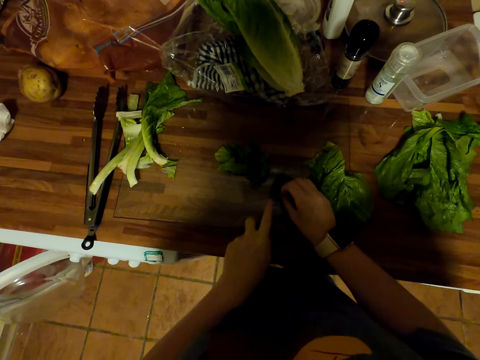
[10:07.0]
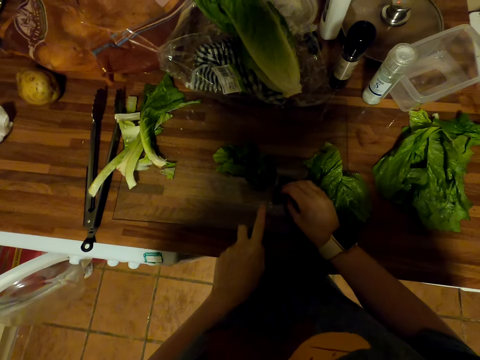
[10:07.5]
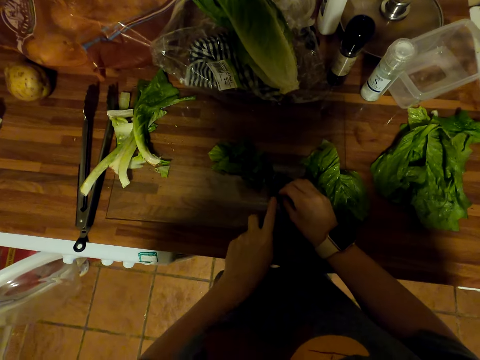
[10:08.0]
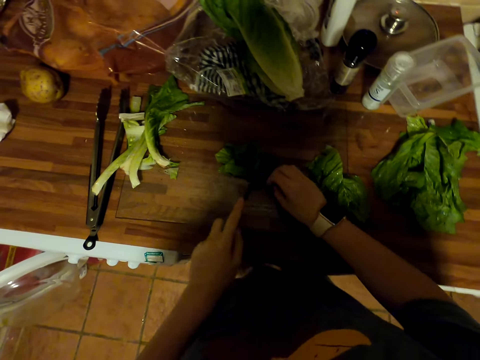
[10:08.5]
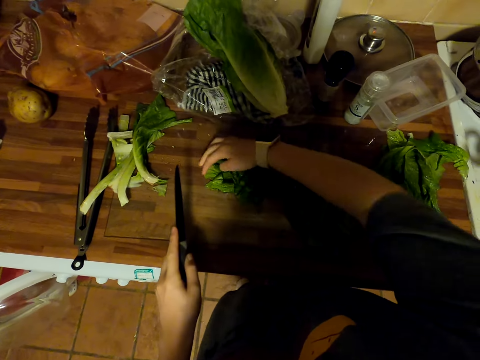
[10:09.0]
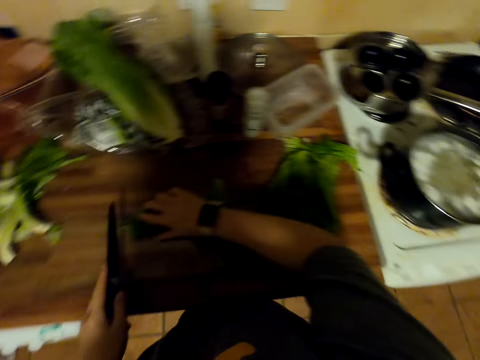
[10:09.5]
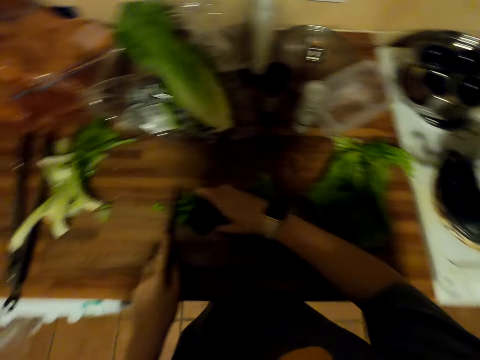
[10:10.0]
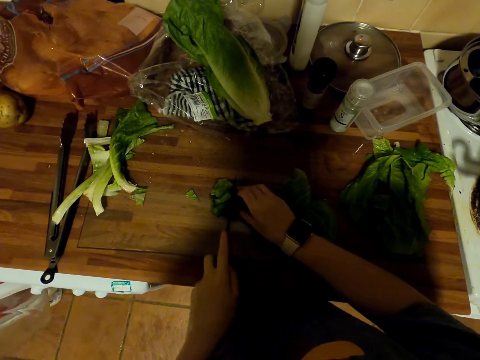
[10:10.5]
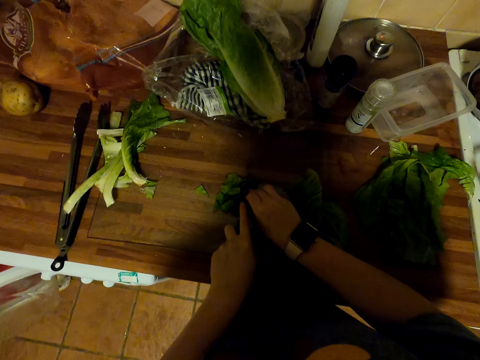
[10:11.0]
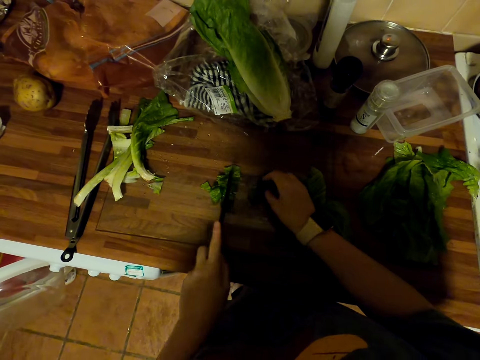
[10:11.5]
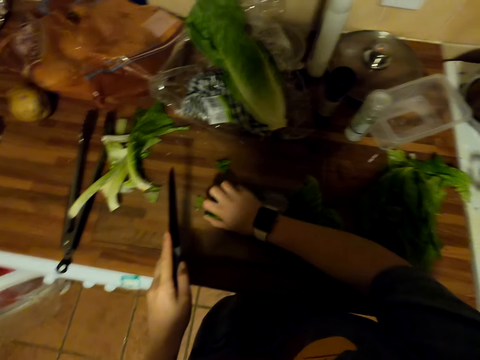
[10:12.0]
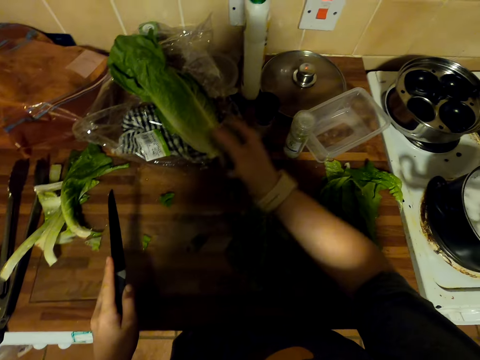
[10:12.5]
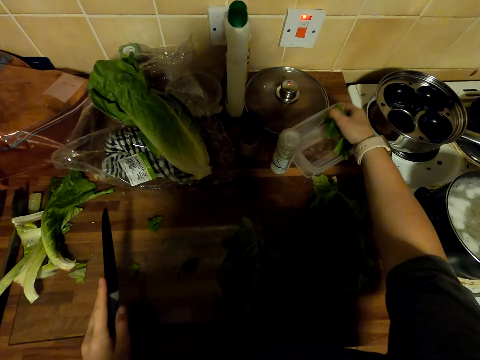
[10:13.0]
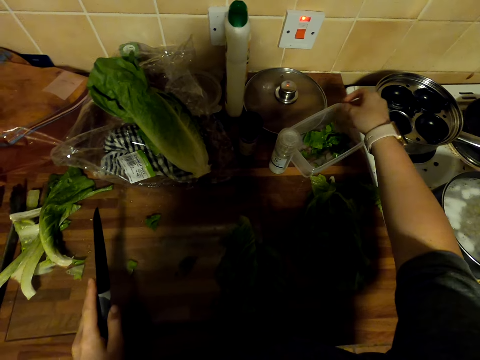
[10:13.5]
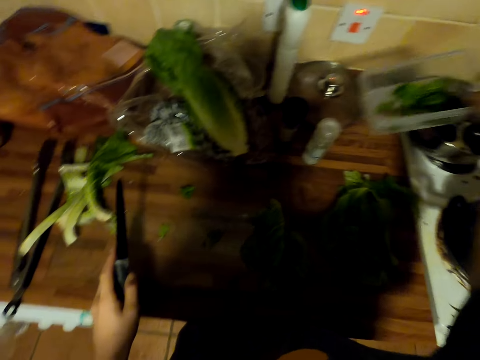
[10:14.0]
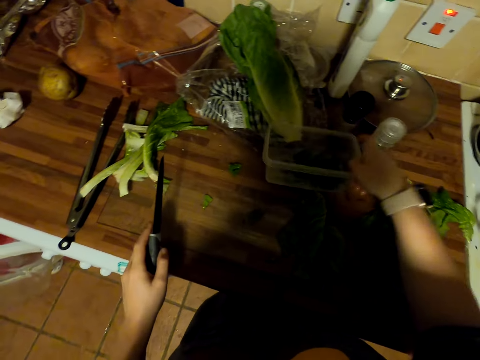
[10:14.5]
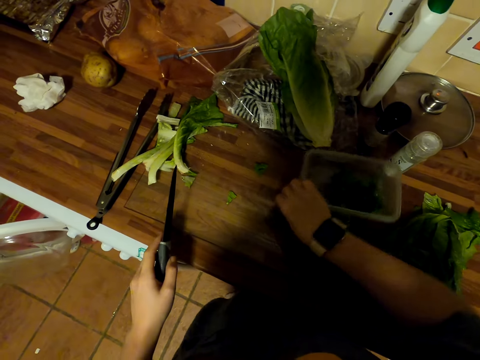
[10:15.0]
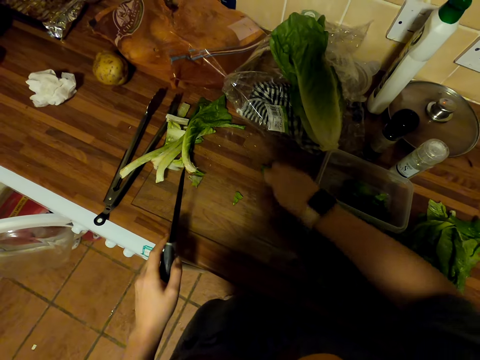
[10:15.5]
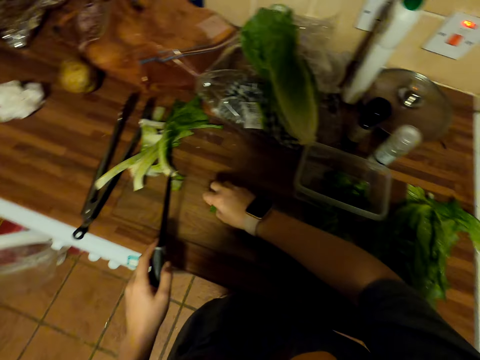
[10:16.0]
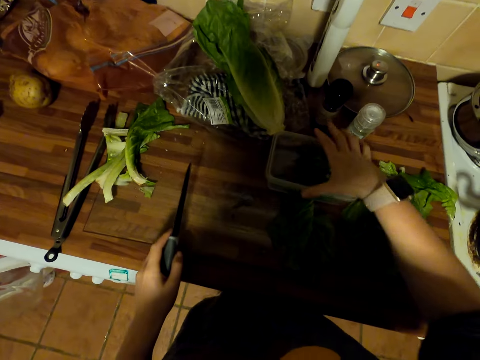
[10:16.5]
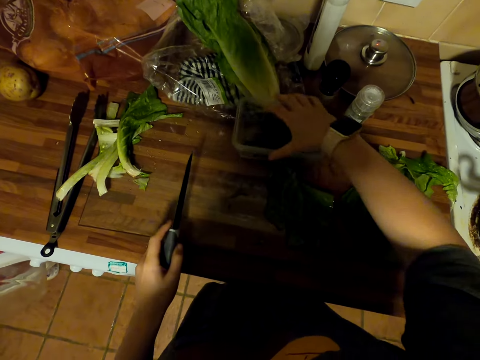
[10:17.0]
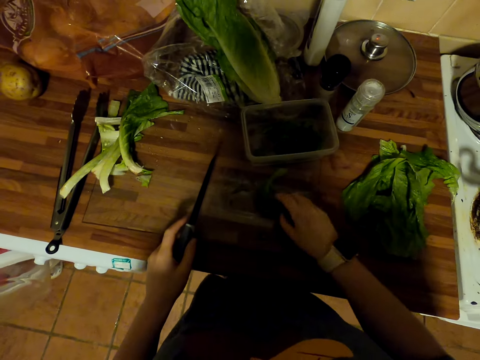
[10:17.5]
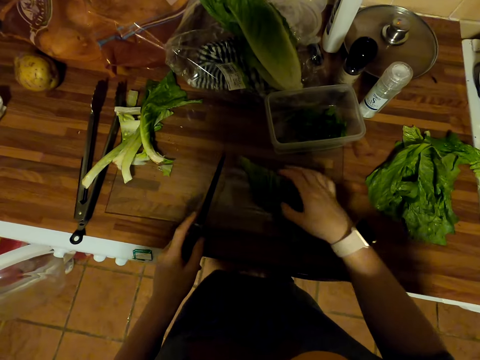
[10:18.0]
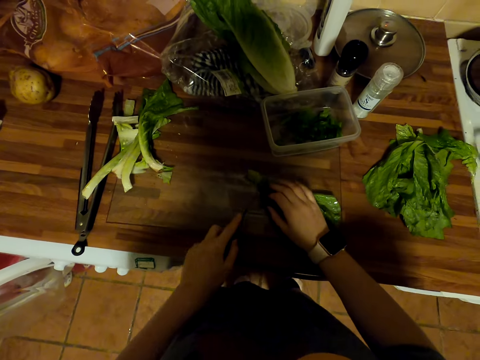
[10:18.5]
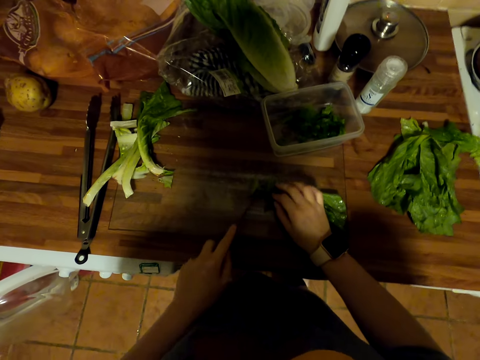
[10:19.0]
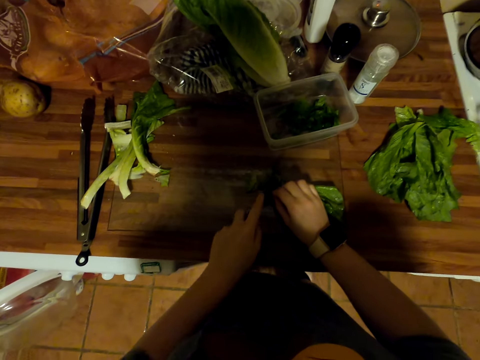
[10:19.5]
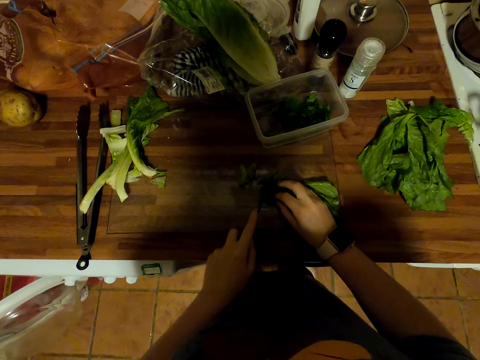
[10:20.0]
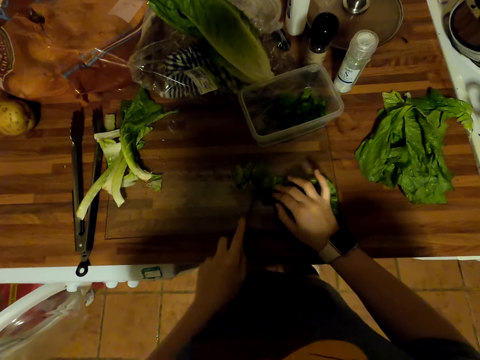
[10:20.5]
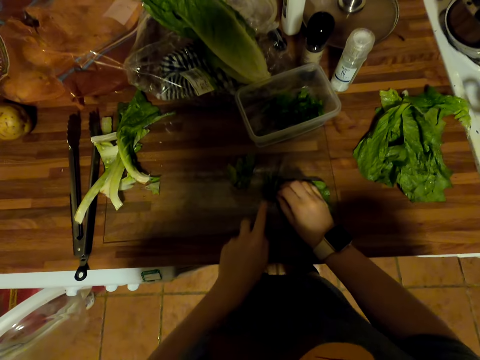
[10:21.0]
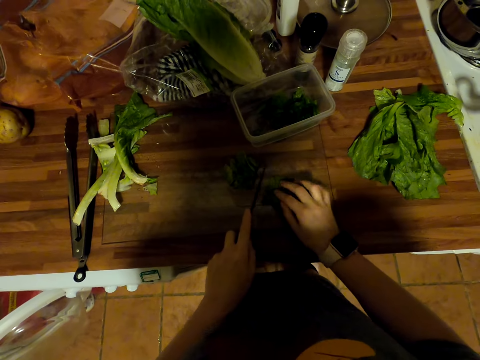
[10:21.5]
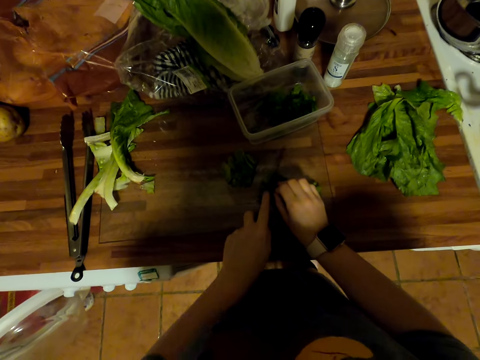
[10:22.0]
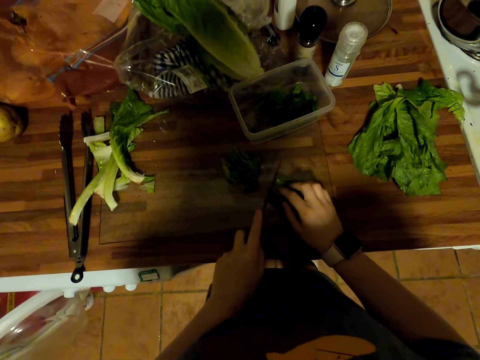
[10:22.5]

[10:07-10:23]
The camera wearer collects the spinach leaves. They cut the spinach leaf with a knife. They pick up the spinach pieces. They put the spinach in a tin or plastic container. They move the plastic container near. They pick up the tin. They put the tin on the table. They pick up the spinach pieces. They put the spinach in the tin. They drag the tin on the table. They pick the spinach leaf. They put the spinach on the counter. They cut the spinach leaf with the knife.

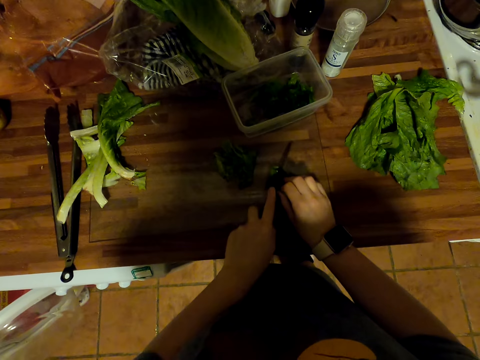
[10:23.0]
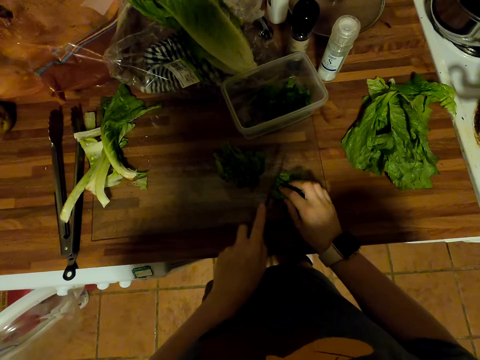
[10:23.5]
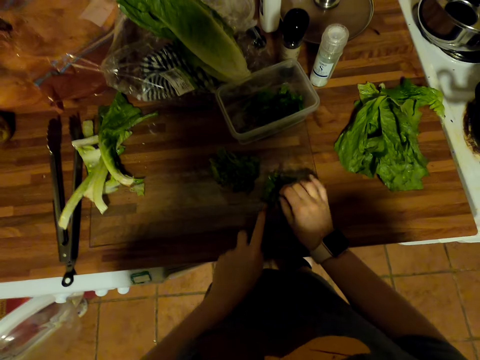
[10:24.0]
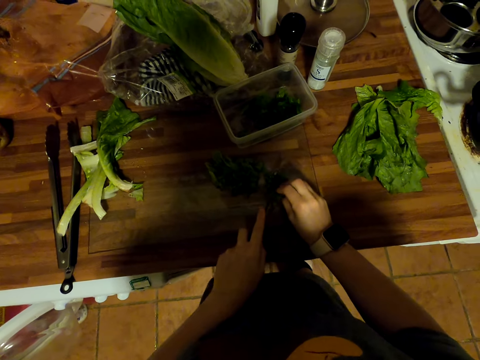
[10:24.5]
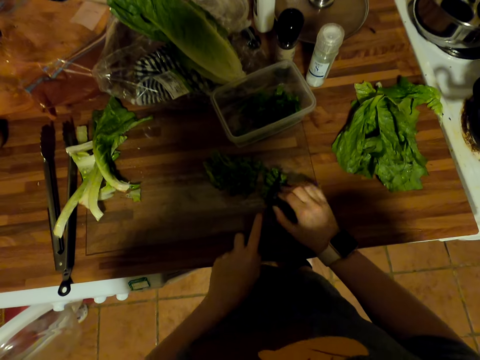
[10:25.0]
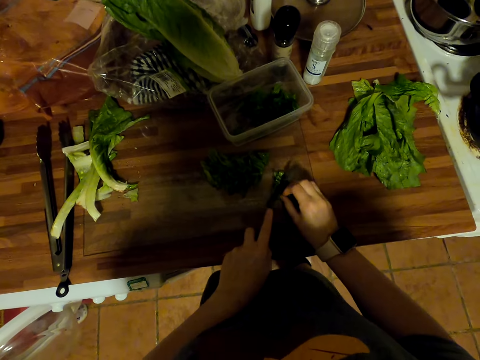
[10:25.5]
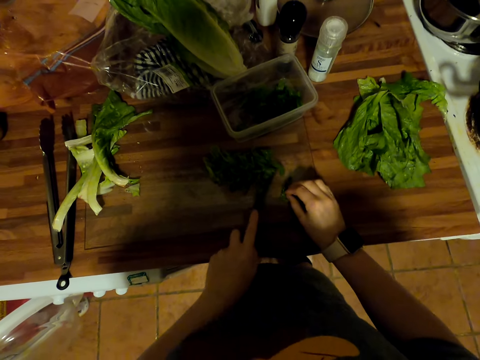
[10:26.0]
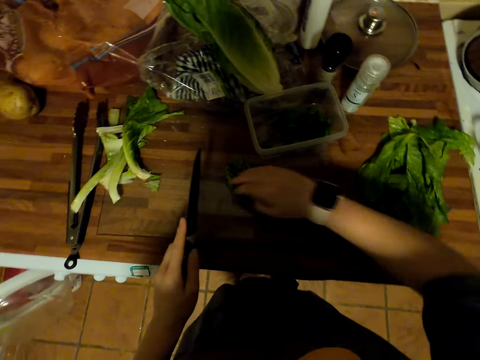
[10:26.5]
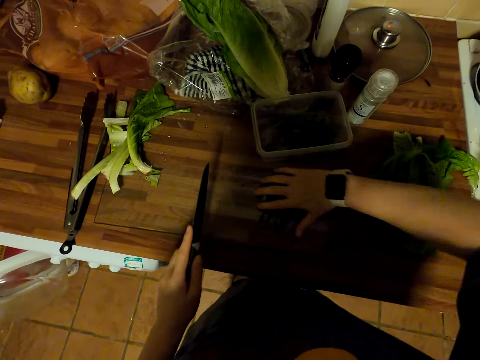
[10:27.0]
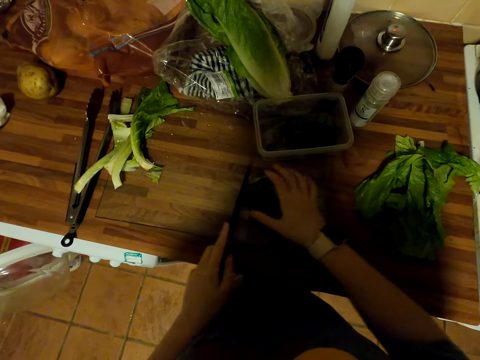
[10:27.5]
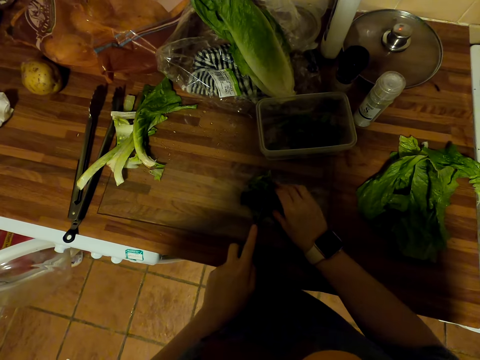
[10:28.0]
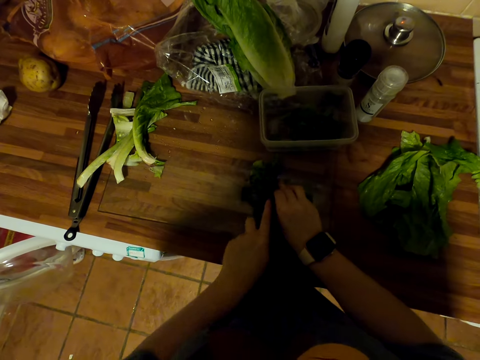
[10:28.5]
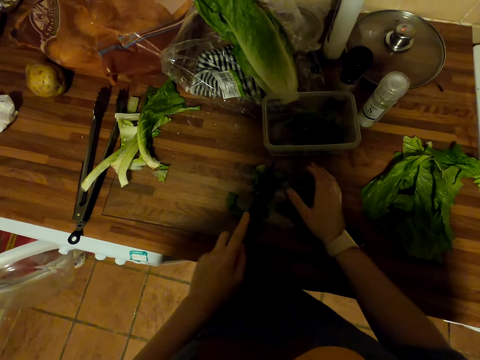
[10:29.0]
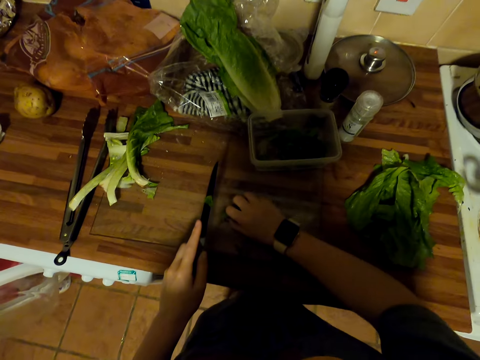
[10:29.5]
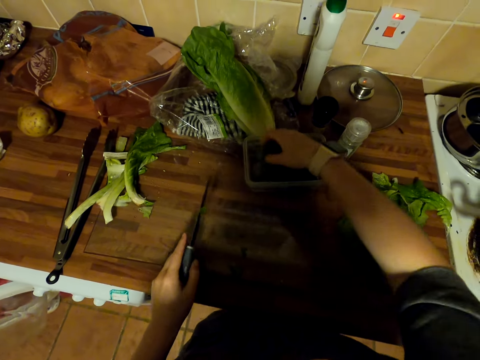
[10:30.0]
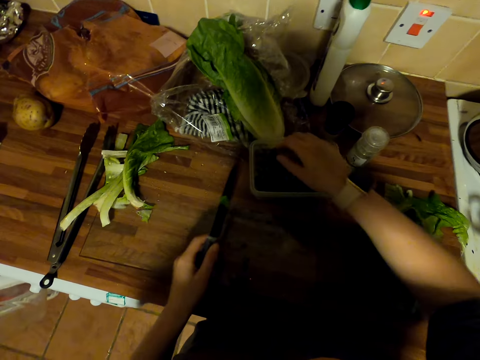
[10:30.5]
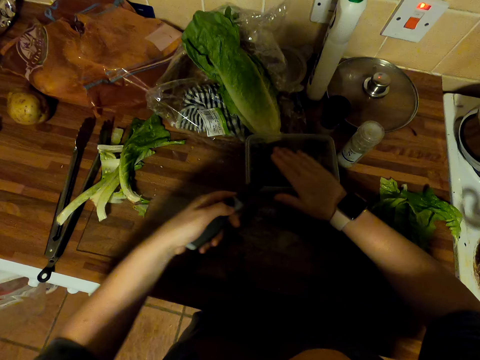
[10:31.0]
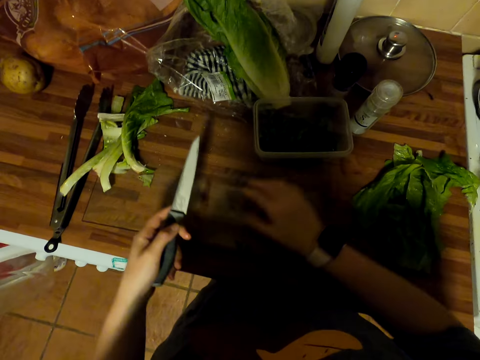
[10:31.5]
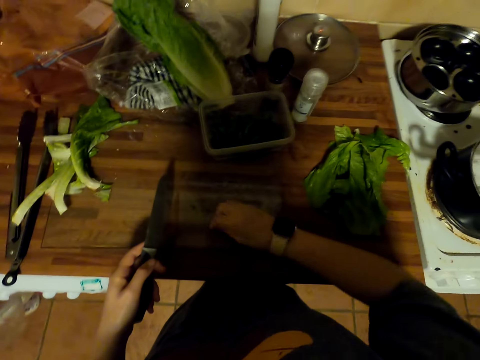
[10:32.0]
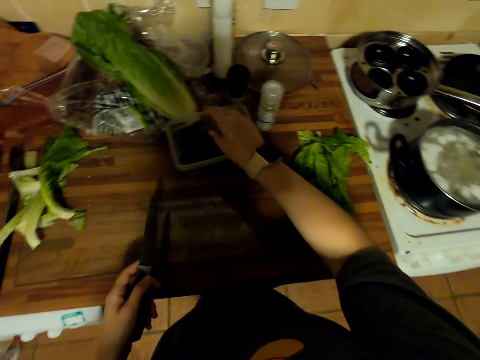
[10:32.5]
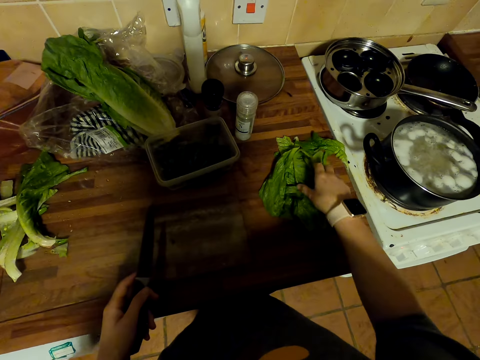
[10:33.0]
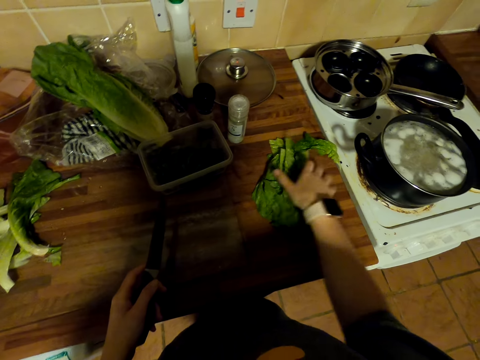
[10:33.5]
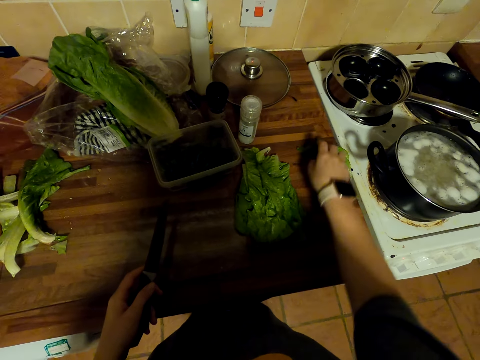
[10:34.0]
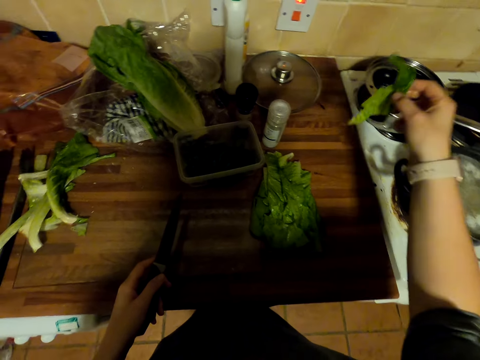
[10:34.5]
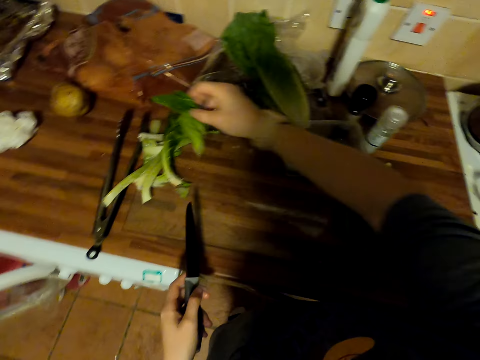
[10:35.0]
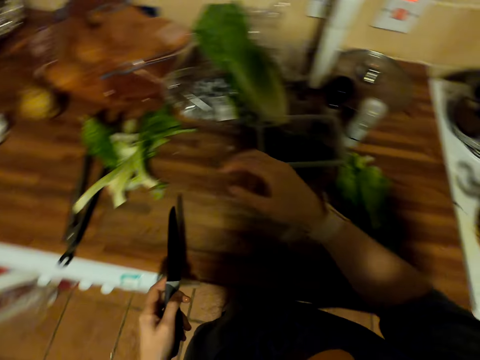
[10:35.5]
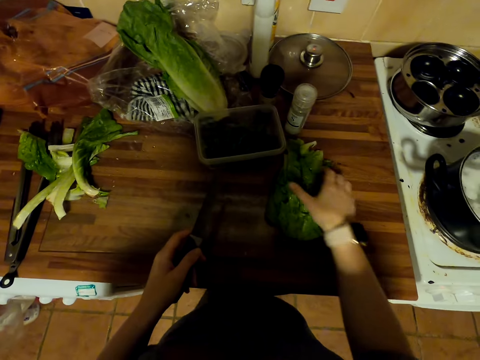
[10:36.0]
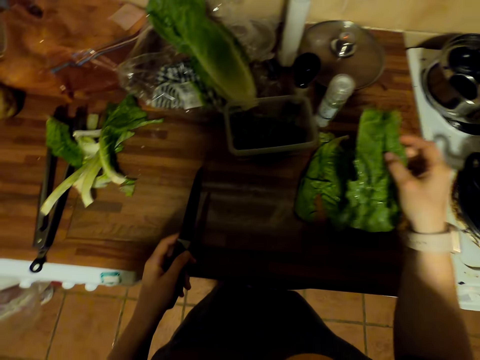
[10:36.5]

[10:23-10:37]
The camera wearer collects the spinach leaves. They cut the spinach leaf with a knife. They collect the spinach leaves. They pick up the spinach pieces. They put the spinach in a tin or plastic container. They wipe the spinach off the knife. They pick the spinach pieces. They put the spinach in the tin. They pick the spinach leaves. They pull the spinach leaves. They pick the spinach leaf. They put the spinach leaf on the counter. They pick the spinach leaf.
